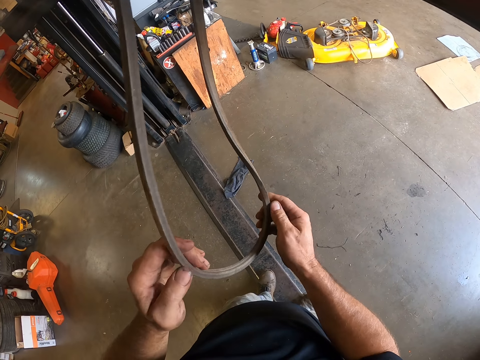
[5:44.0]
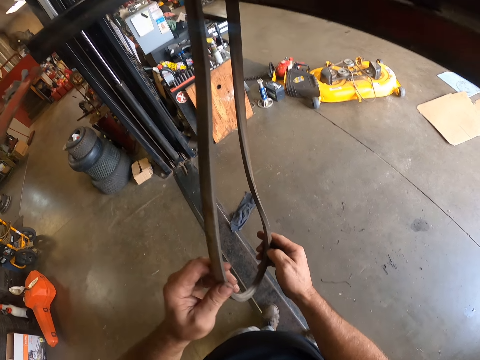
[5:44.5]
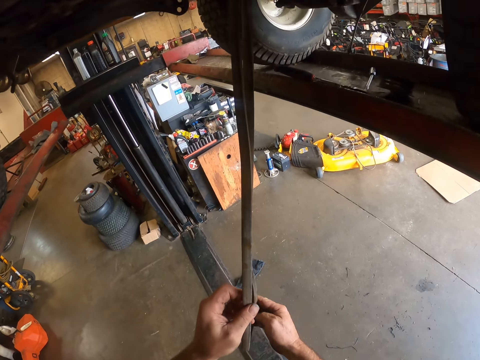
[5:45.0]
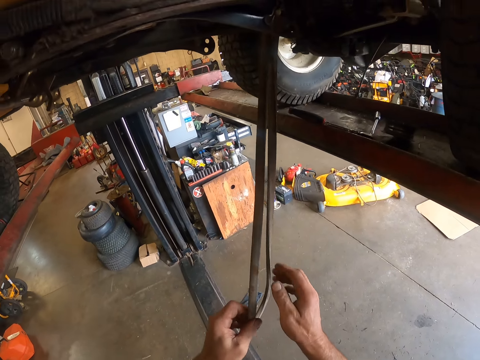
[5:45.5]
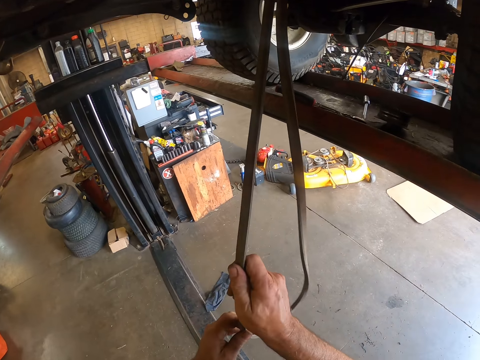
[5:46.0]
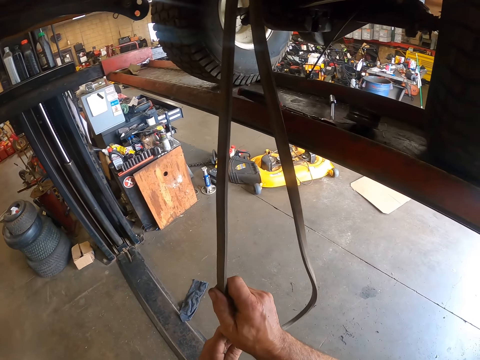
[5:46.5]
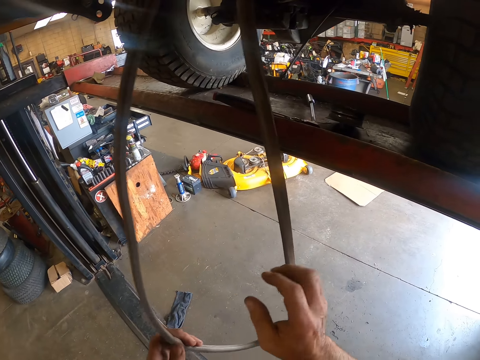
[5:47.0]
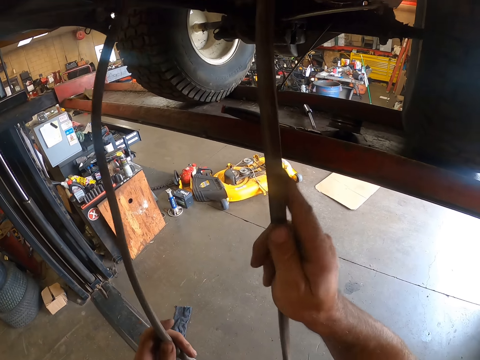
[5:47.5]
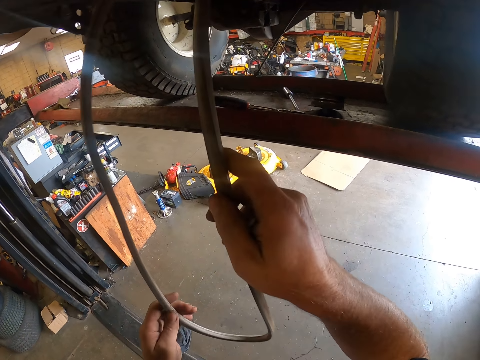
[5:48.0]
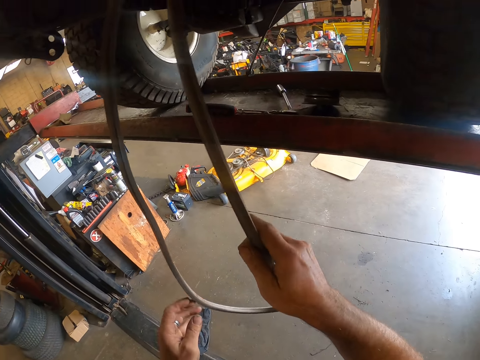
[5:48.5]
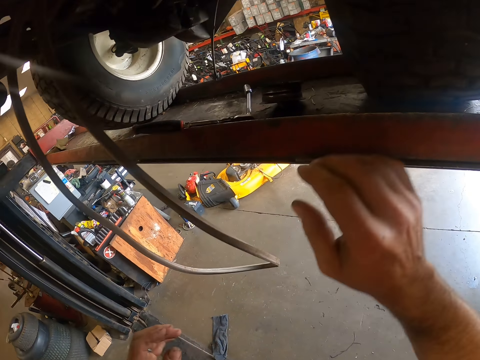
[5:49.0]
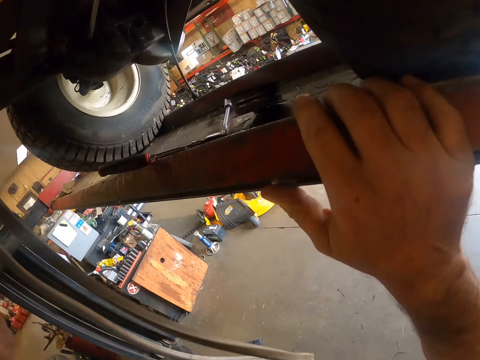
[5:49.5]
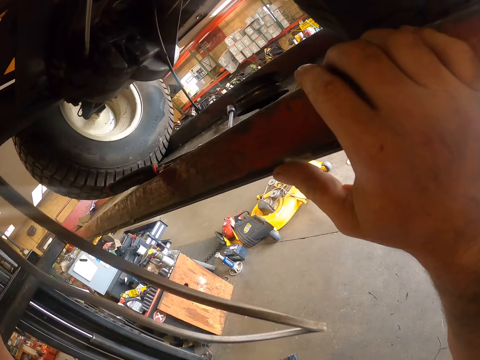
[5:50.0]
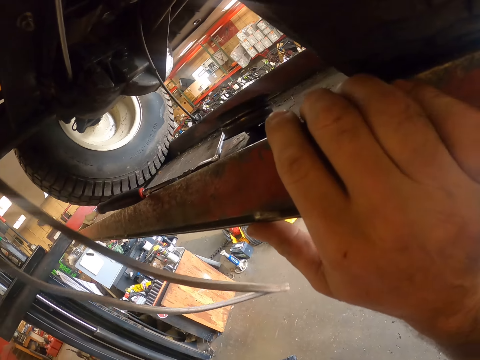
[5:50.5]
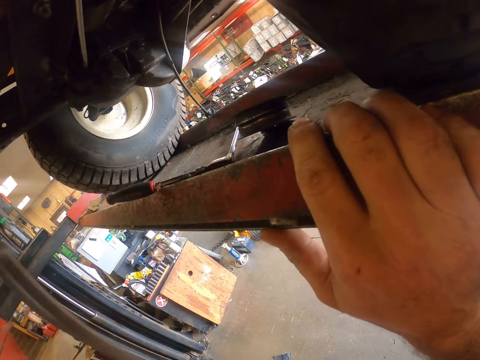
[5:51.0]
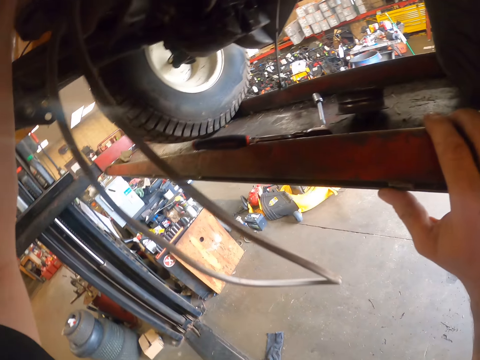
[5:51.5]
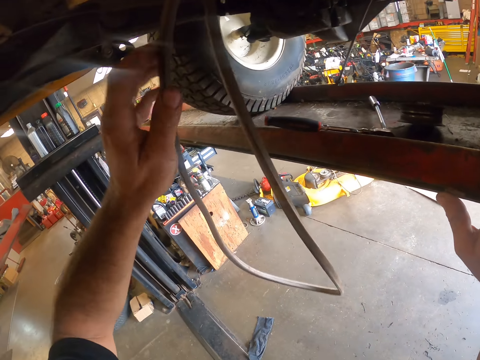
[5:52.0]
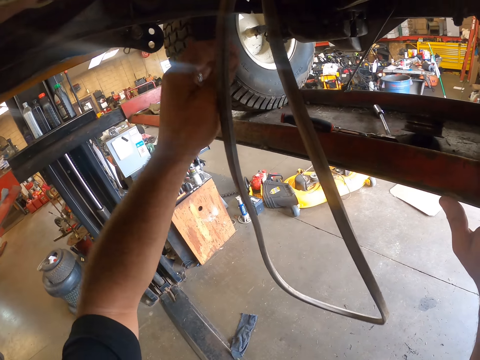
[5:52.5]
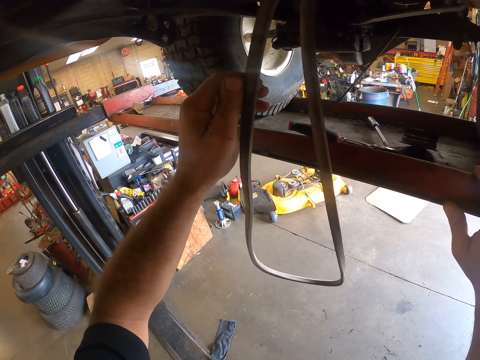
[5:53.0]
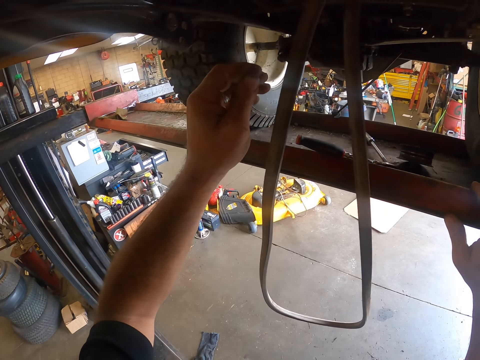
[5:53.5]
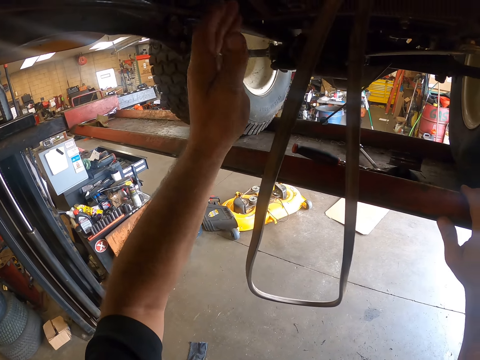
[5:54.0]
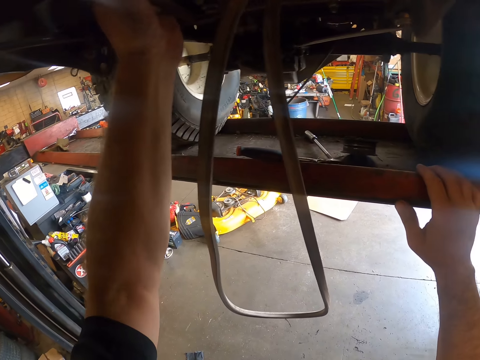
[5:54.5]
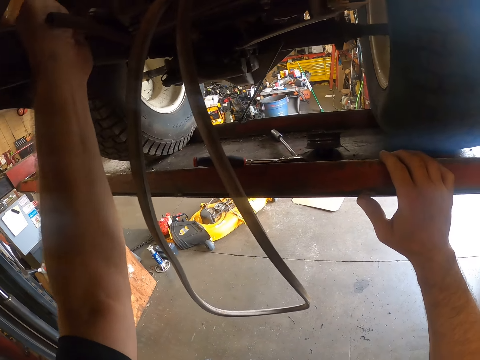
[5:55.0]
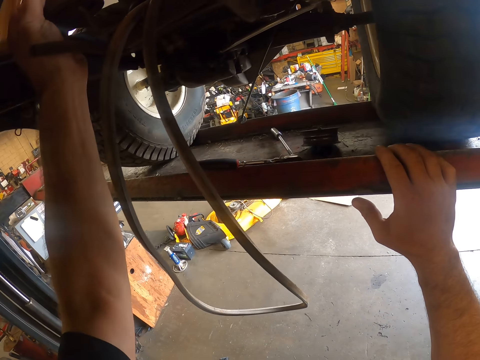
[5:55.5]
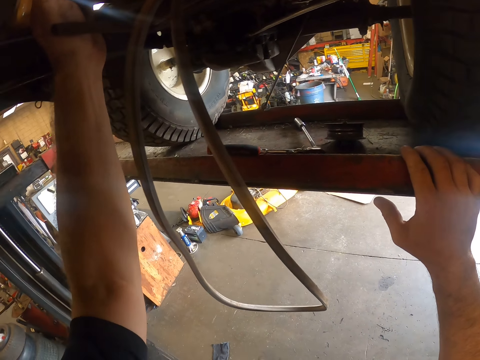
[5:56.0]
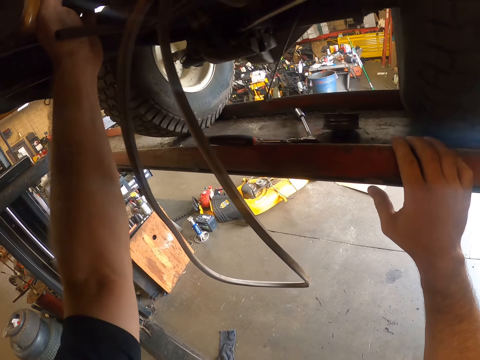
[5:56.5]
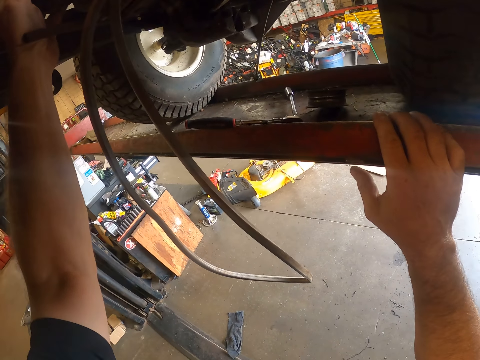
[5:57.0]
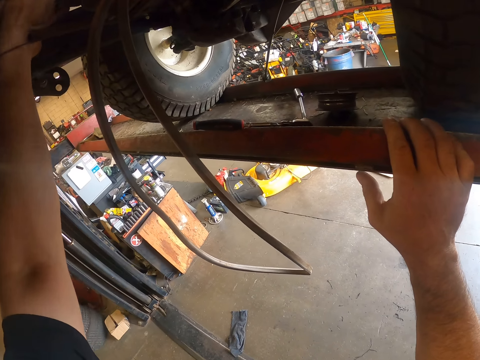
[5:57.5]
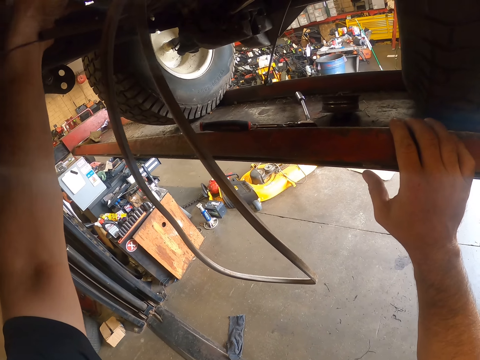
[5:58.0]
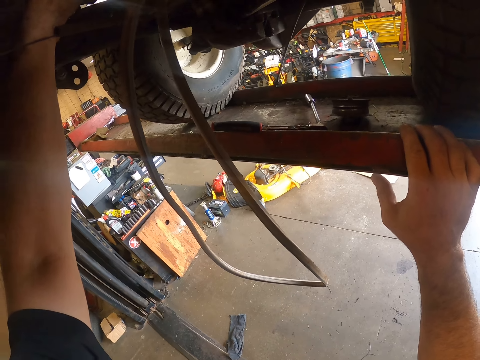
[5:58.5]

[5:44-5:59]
The camera wearer checks the cable. He pulls his hand off the cable. He pulls the cable with both hands. He pulls his hand off the cable. He holds the cable with both hands. He pulls his hand off the cable. He holds the metal shelf with his hand. He places his right hand on the workbench. He holds the cord from the vehicle with his left hand. He pulls his hand off the cable. He holds the cable. He pulls his hand off the cable. He works on the vehicle with his left hand. He holds something.

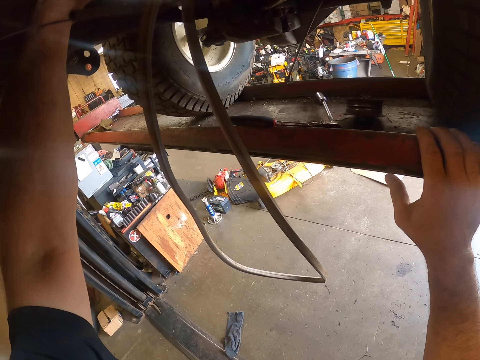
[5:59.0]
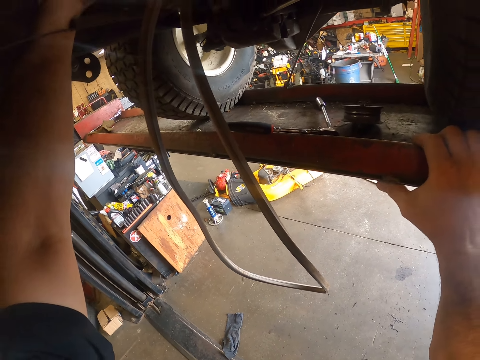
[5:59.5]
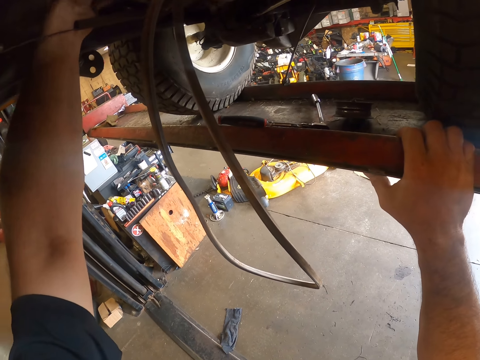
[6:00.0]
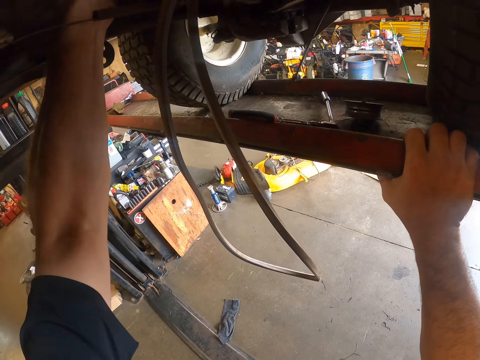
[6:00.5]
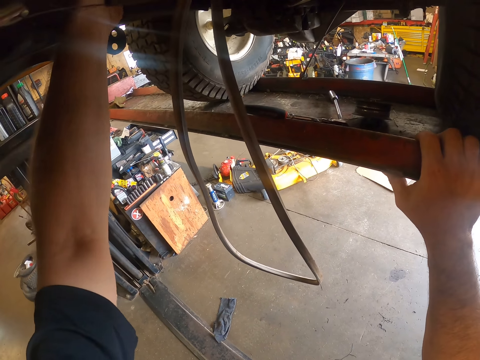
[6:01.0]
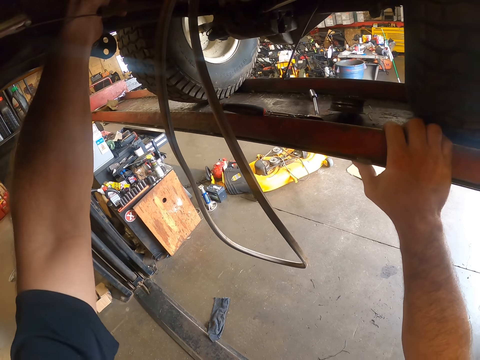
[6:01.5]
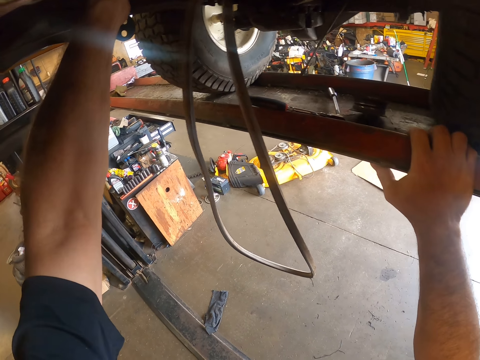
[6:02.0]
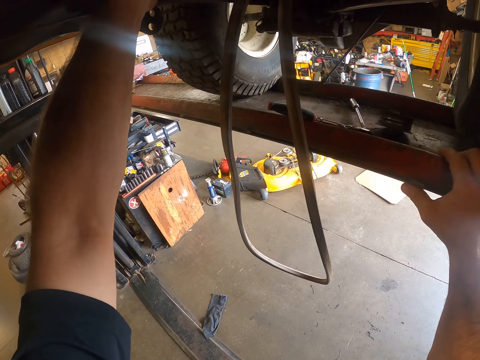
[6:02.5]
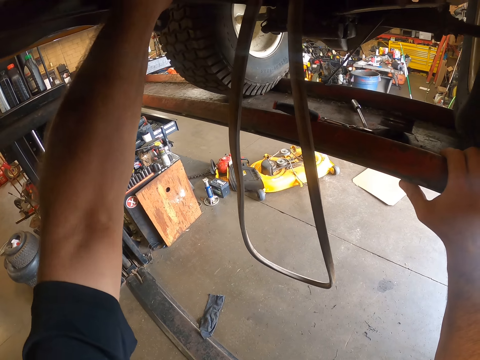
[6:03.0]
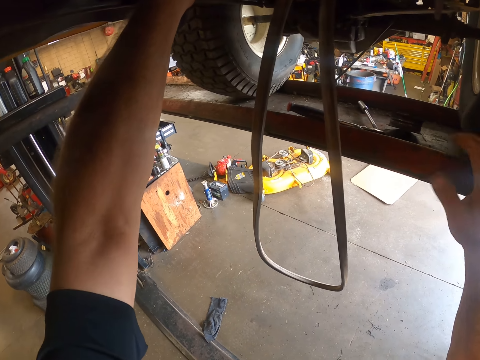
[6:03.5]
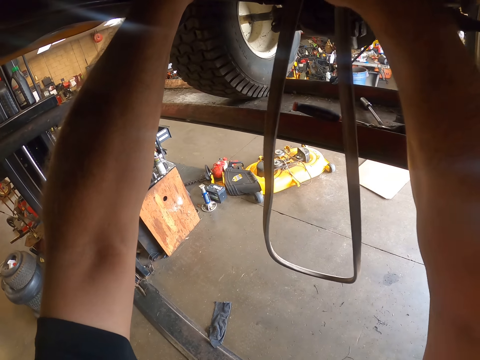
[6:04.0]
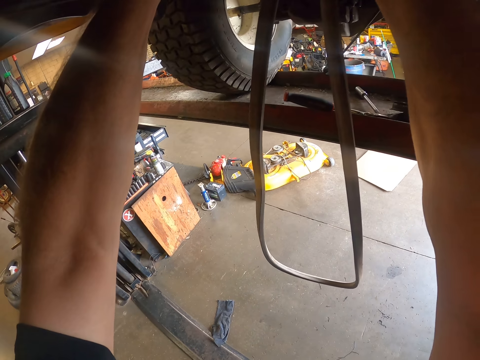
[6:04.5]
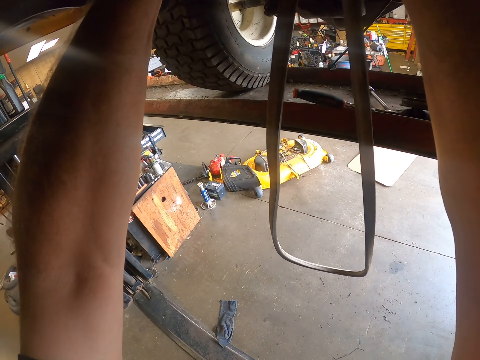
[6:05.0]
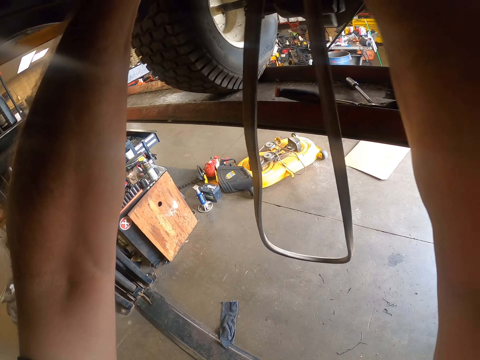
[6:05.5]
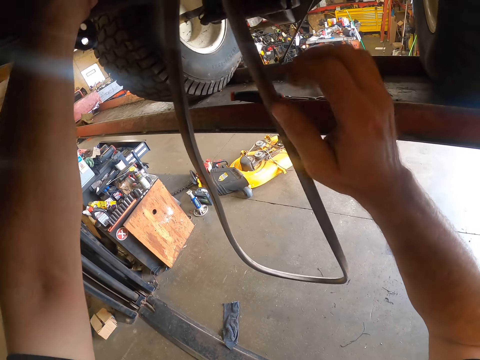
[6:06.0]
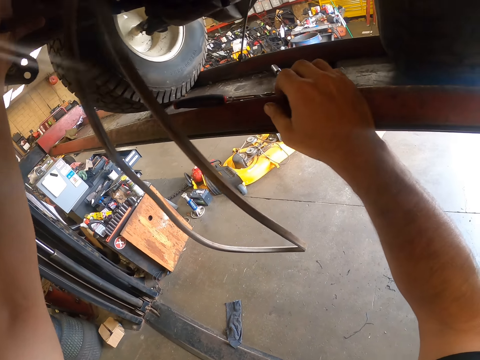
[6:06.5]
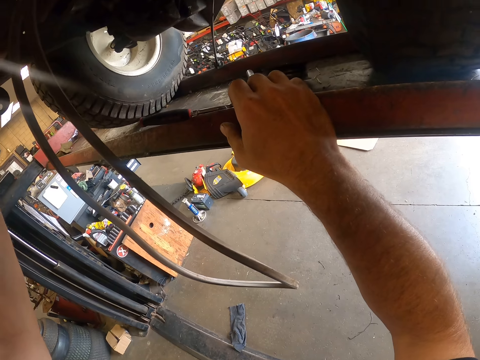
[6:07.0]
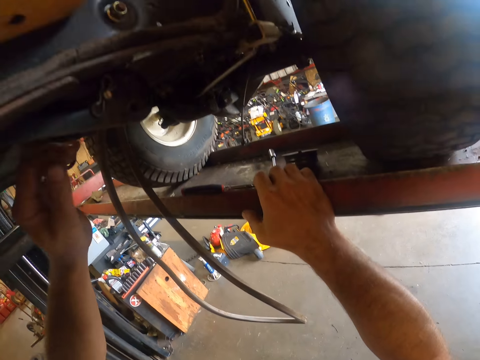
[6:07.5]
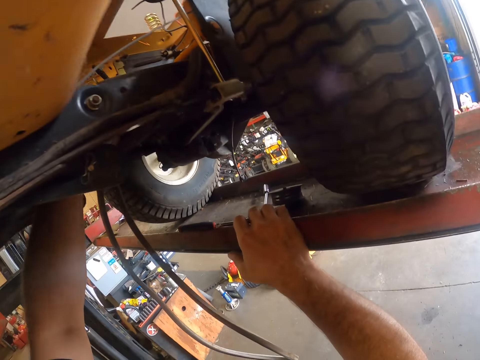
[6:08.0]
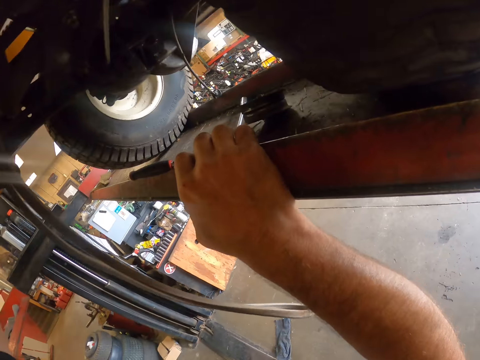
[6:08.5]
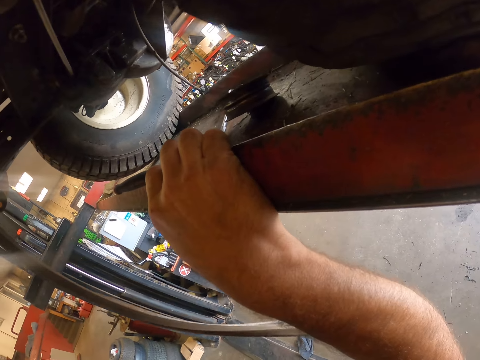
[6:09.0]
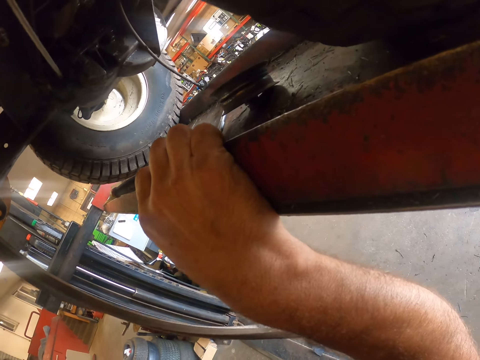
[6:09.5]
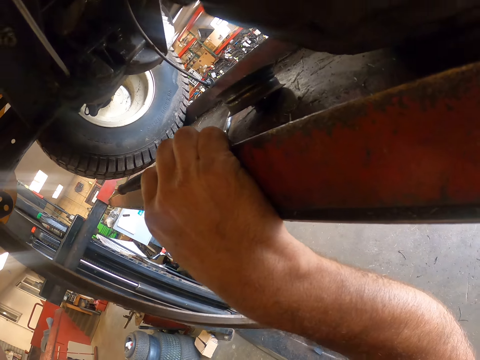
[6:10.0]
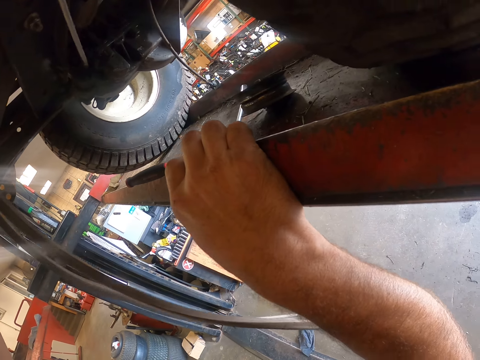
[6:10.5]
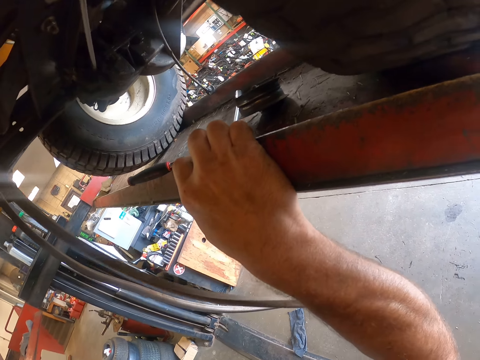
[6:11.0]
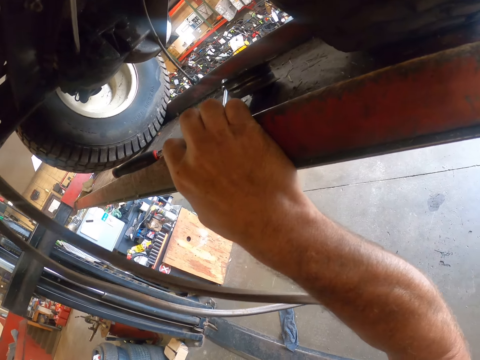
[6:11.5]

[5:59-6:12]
The camera wearer holds the metal shelf. He pulls his hand off the shelf. He works on the vehicle with both his hands. He holds something with both hands. He pulls his hand off the object. He holds the metal shelf. He places his right hand on the workbench. He works on the vehicle with his left hand. He holds something.
